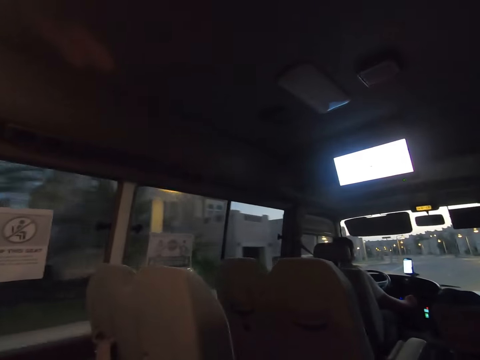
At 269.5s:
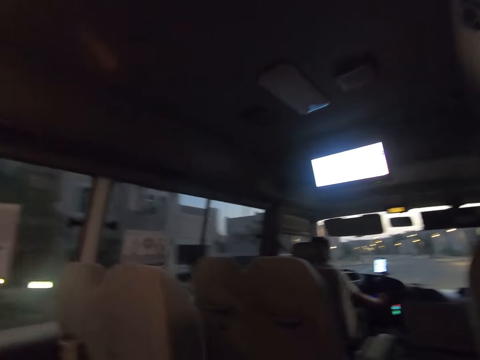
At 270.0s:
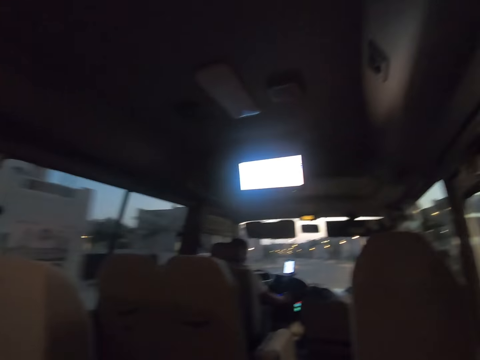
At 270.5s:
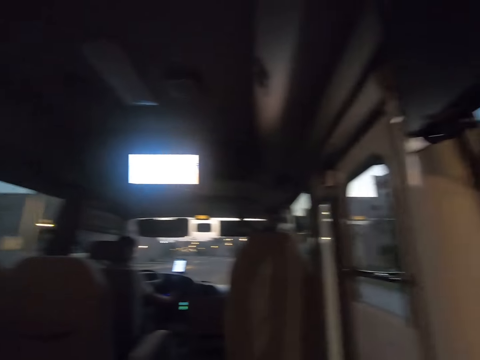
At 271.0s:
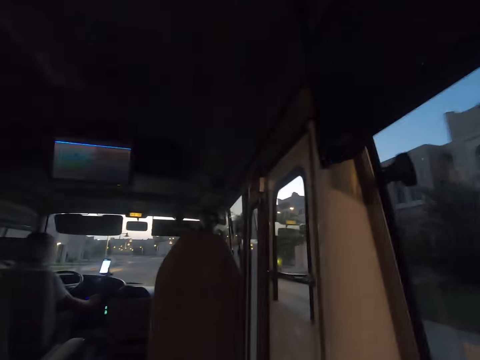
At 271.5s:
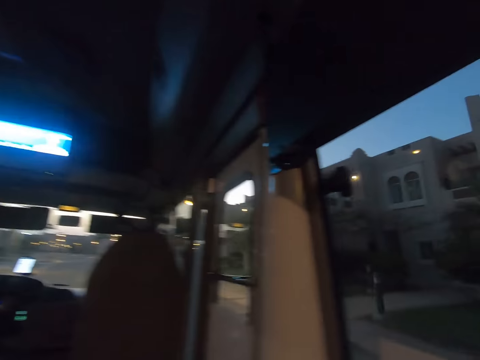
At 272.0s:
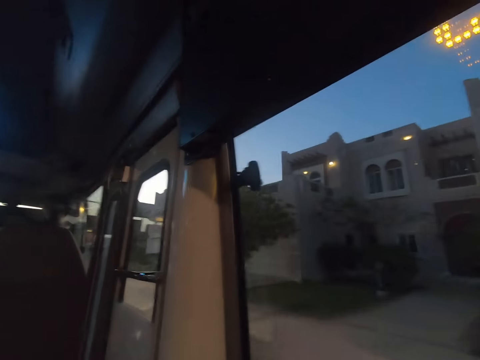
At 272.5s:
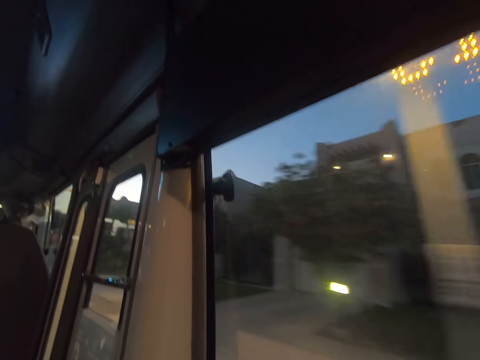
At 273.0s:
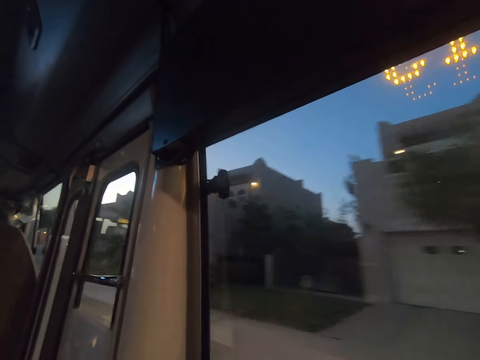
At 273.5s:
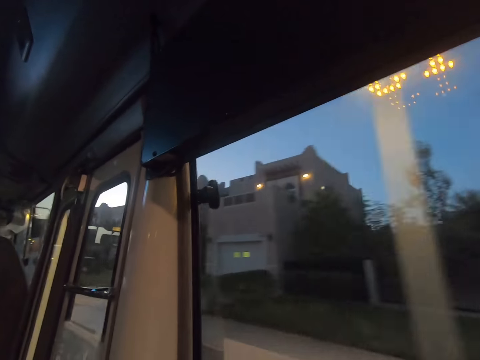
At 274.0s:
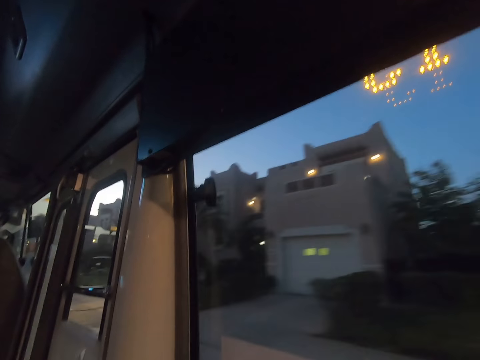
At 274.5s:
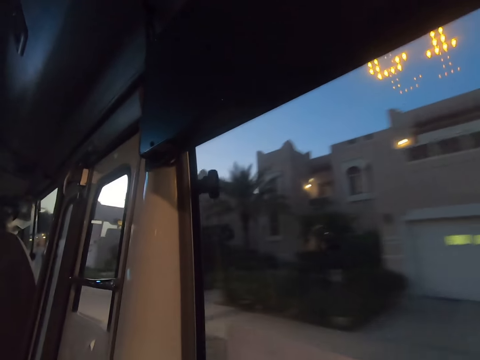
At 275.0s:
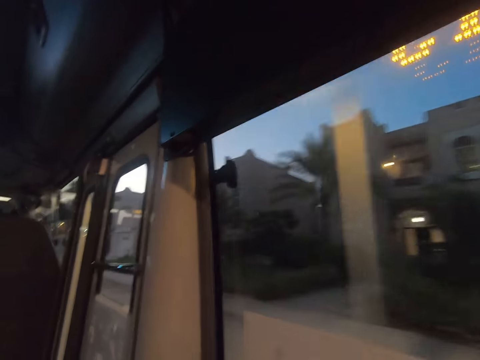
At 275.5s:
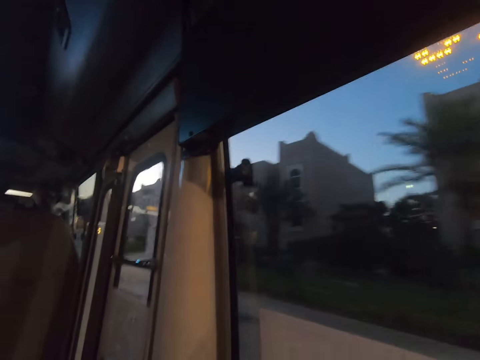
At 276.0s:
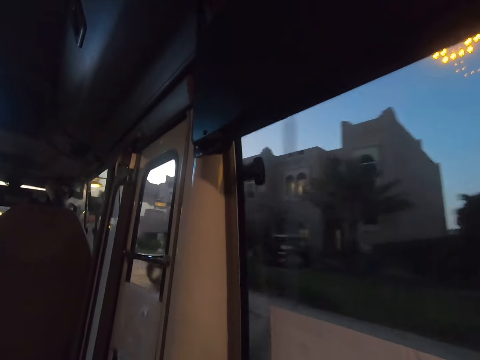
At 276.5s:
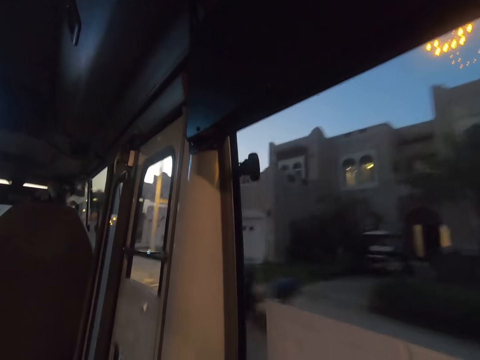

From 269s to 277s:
The camera wearer looks around.

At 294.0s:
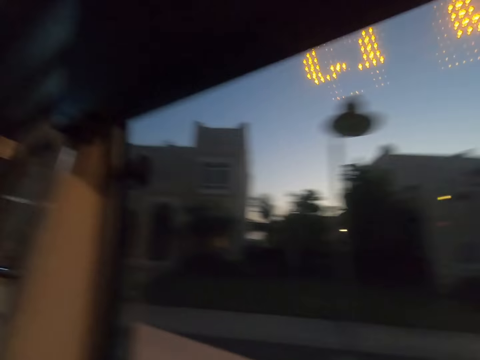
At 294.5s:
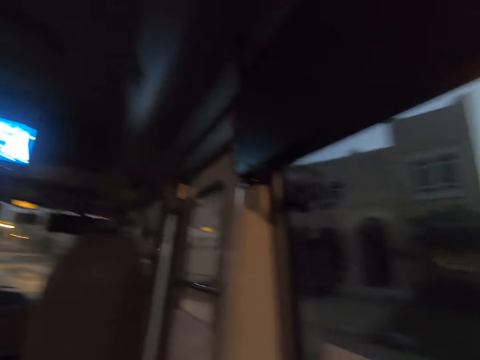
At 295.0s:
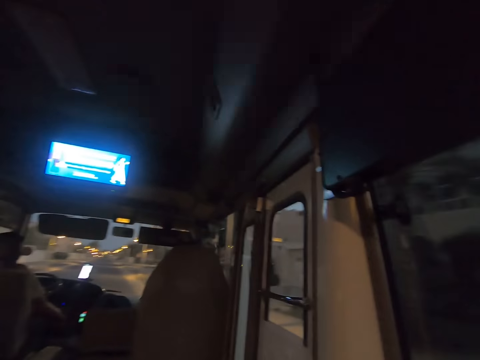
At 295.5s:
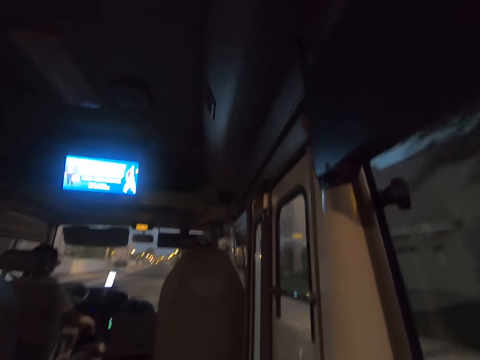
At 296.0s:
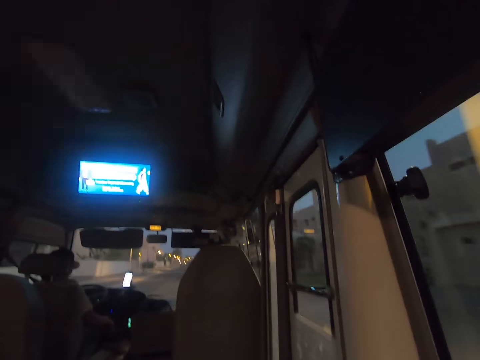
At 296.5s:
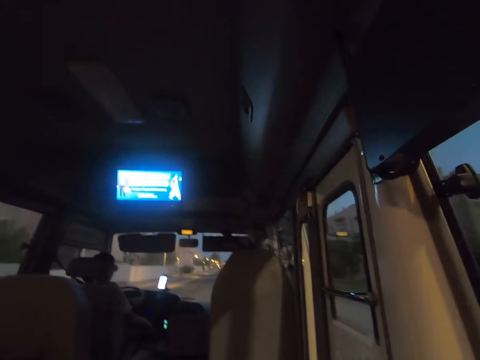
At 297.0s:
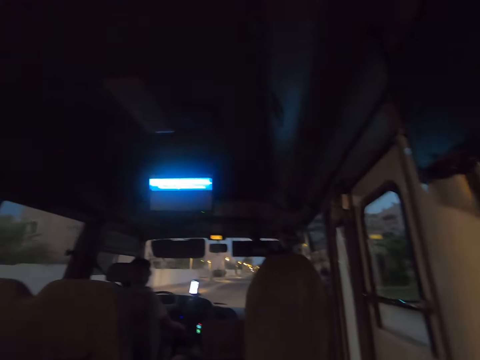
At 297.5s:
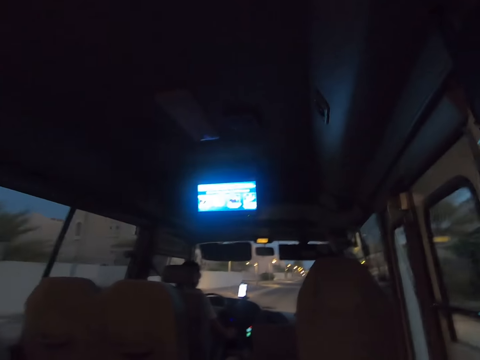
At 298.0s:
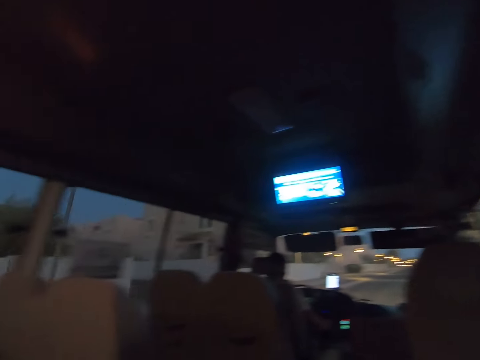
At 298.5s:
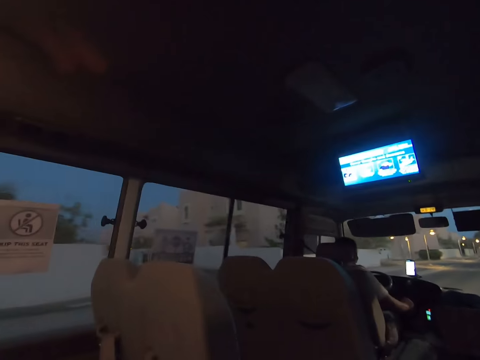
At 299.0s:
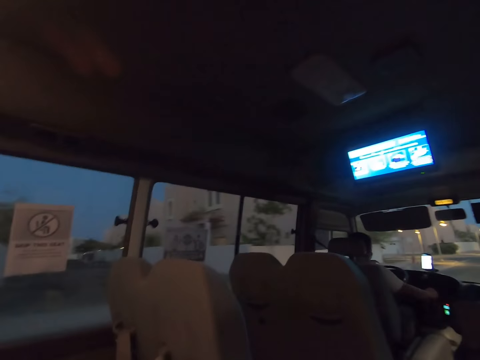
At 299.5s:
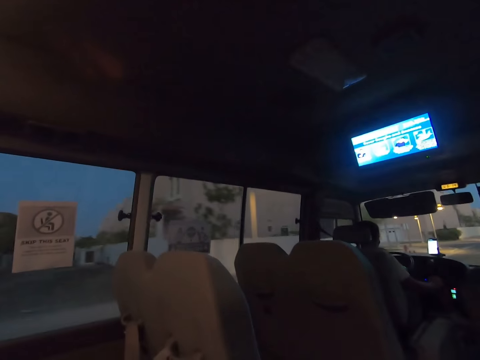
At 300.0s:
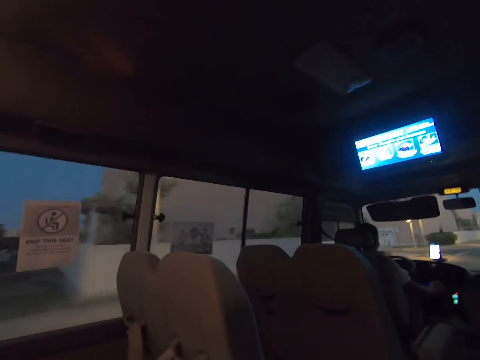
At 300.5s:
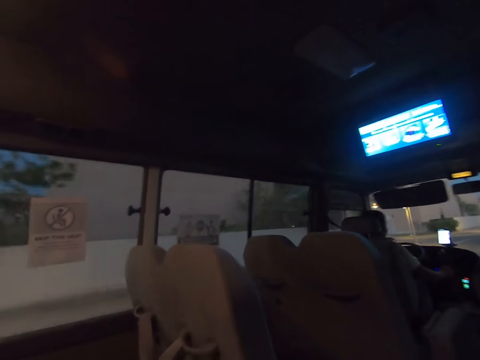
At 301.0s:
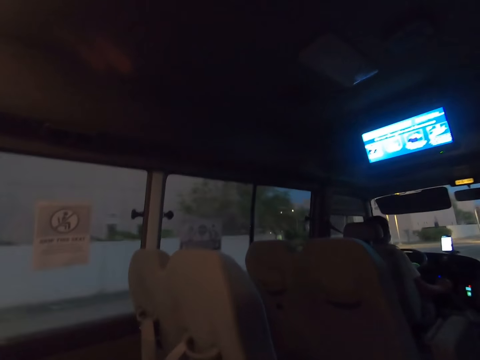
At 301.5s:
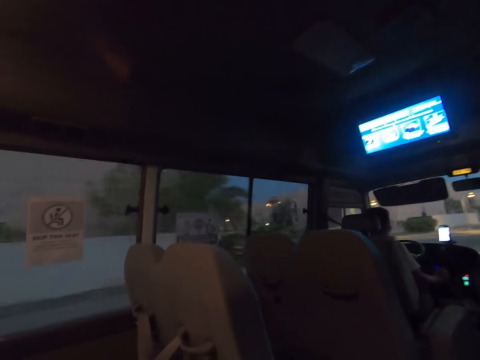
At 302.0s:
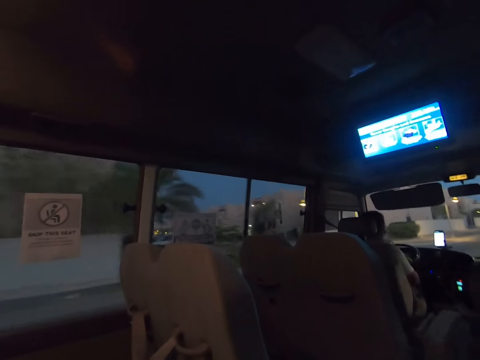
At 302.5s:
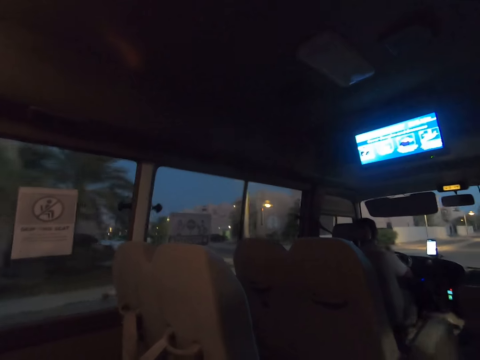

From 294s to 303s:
A man drives the bus. The camera wearer looks around the road.

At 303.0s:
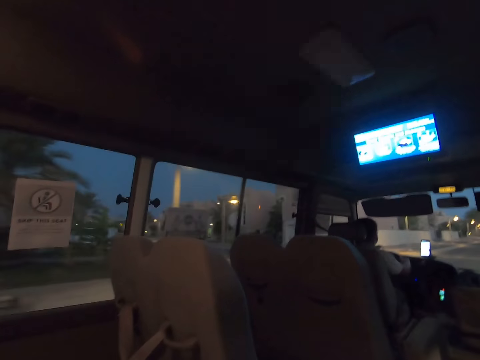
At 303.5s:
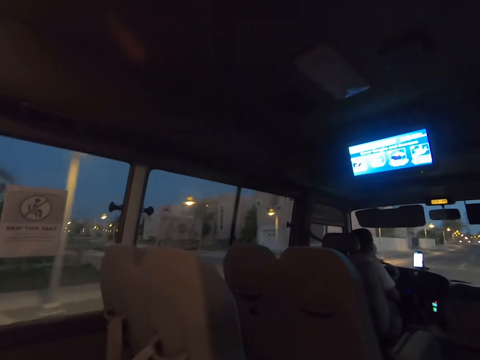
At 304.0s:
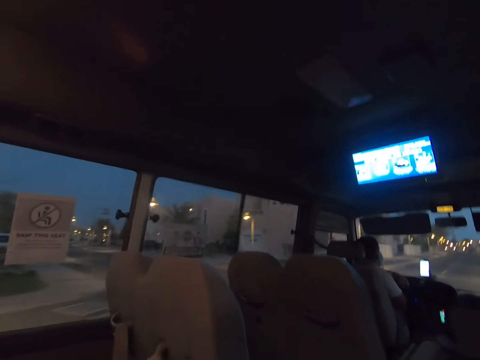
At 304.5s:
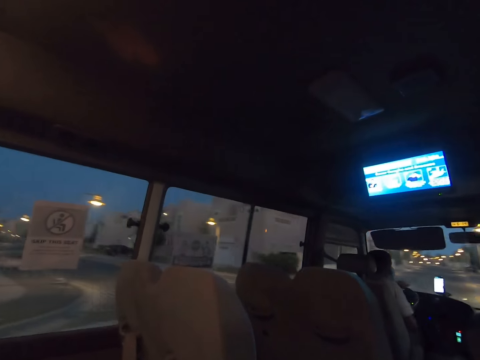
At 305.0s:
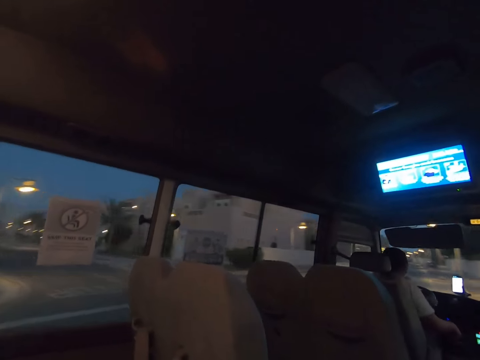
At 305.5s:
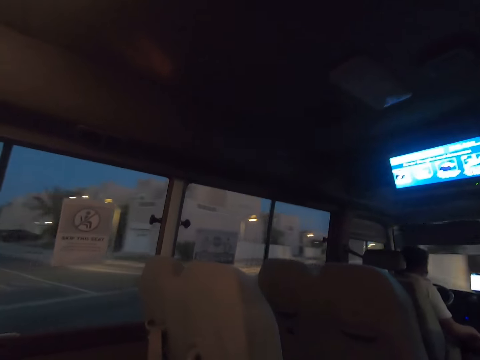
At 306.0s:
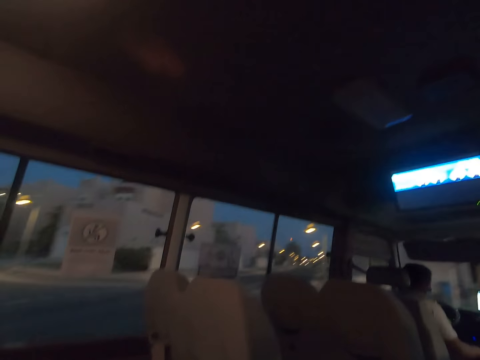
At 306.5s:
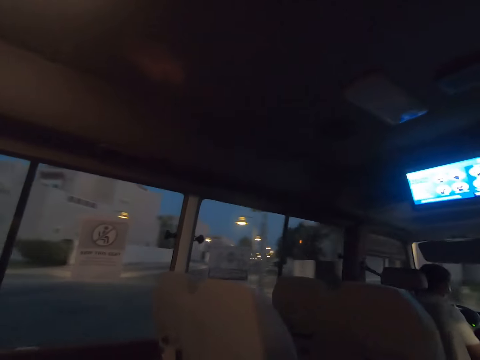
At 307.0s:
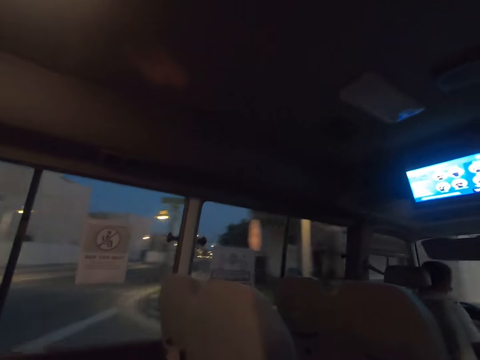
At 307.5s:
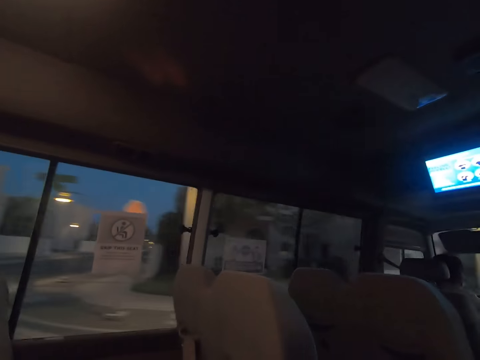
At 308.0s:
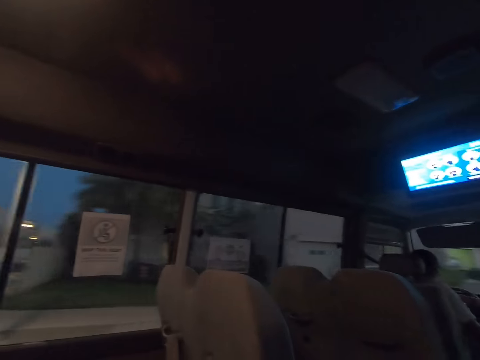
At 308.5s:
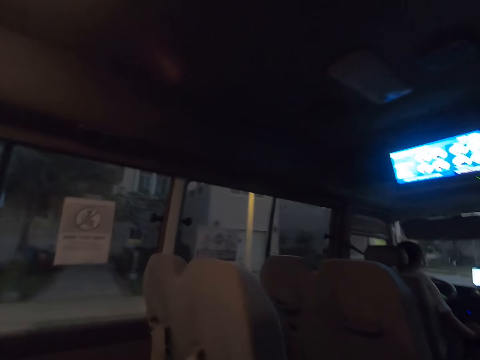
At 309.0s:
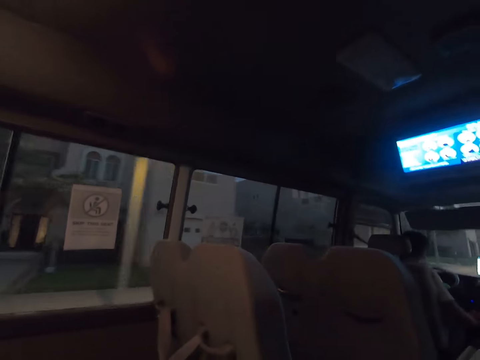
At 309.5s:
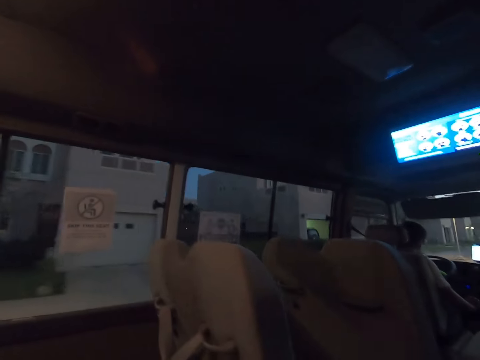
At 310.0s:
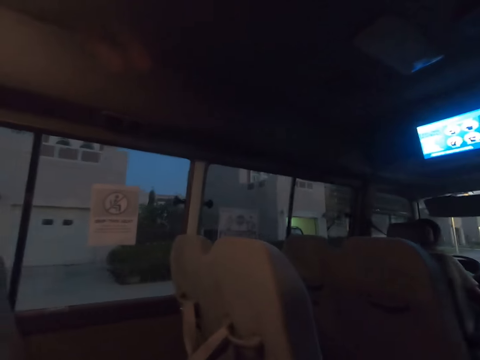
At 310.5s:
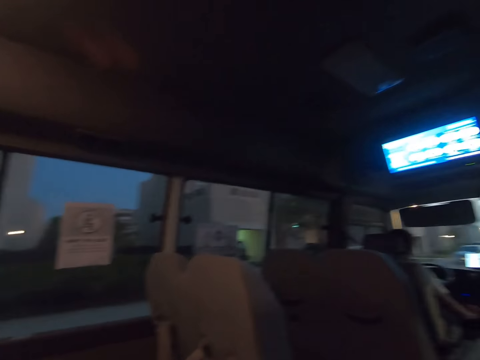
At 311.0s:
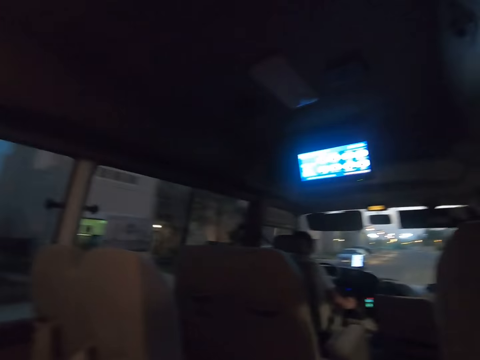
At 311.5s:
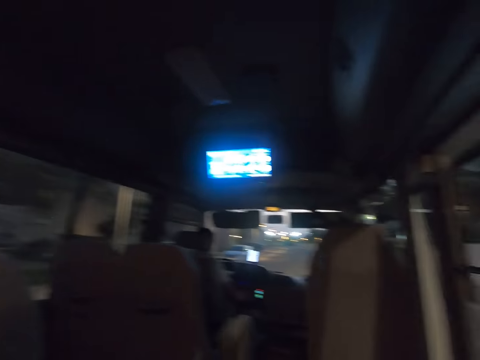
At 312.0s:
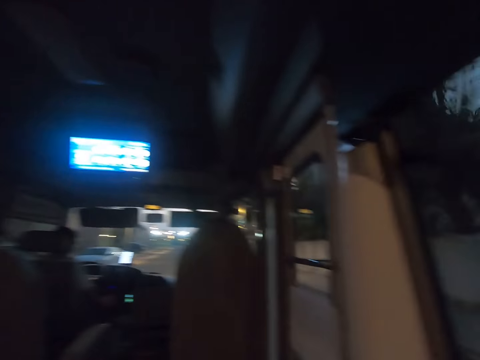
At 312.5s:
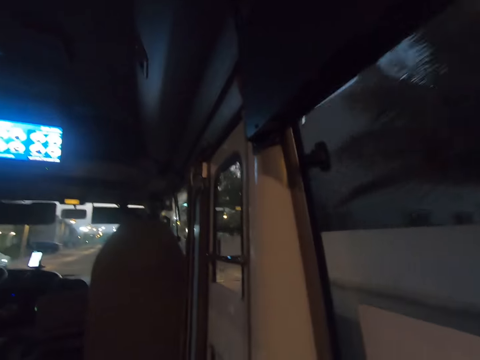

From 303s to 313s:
A man drives the bus. The camera wearer looks around the road. The man drives the bus. The camera wearer looks around the road.
